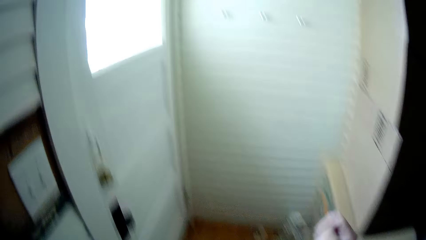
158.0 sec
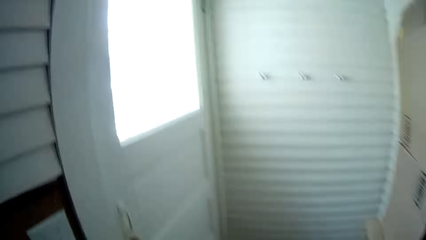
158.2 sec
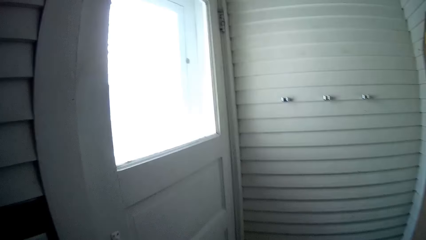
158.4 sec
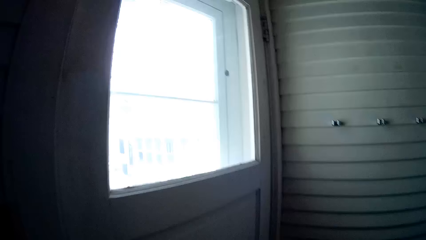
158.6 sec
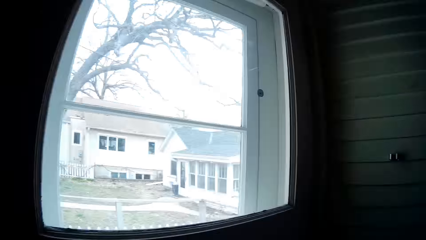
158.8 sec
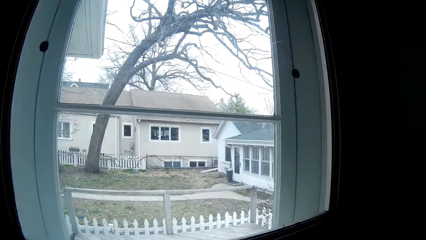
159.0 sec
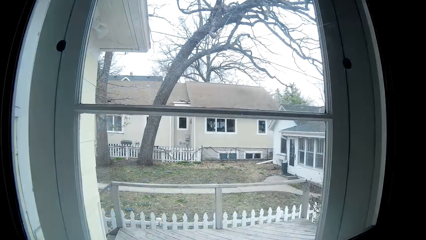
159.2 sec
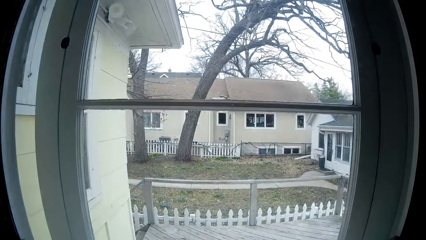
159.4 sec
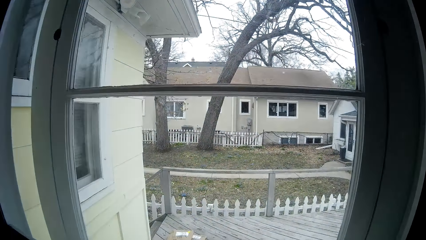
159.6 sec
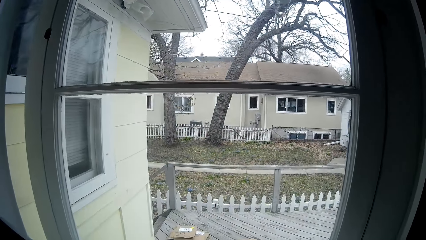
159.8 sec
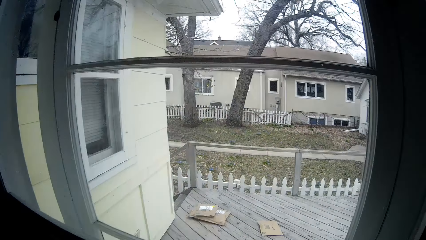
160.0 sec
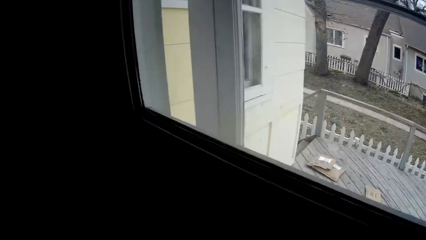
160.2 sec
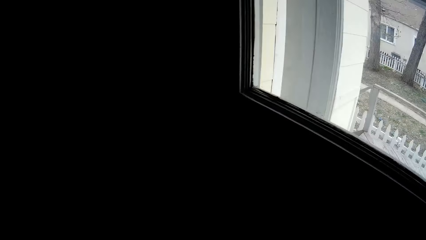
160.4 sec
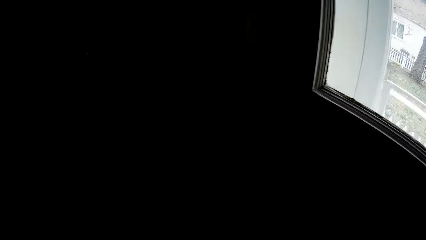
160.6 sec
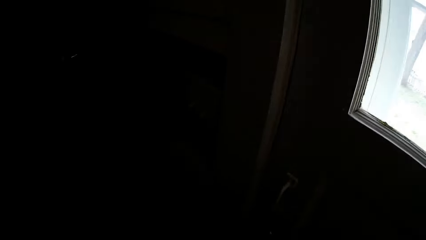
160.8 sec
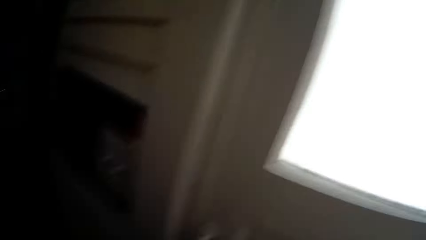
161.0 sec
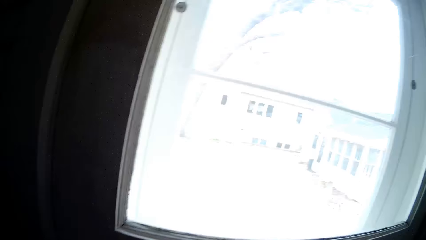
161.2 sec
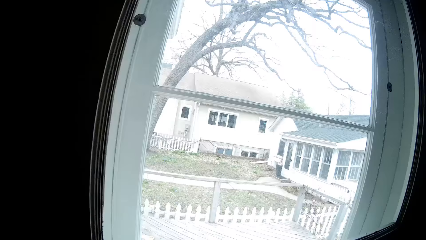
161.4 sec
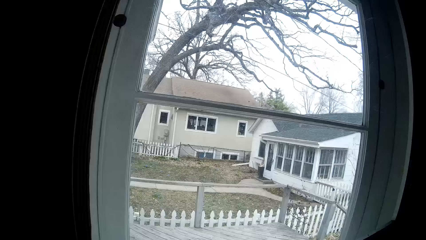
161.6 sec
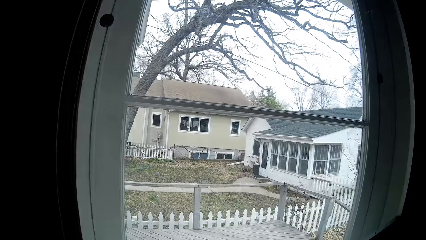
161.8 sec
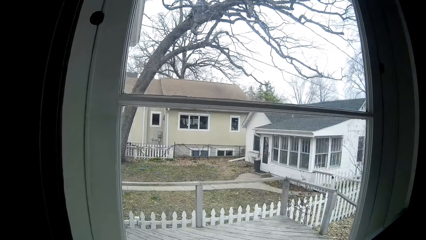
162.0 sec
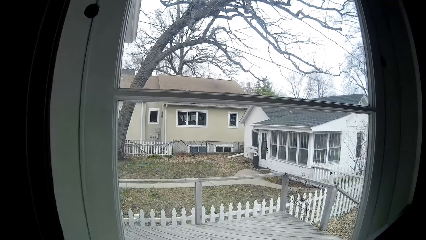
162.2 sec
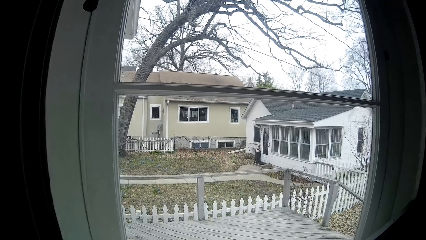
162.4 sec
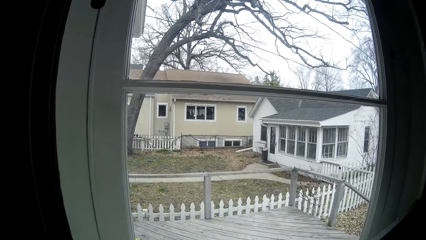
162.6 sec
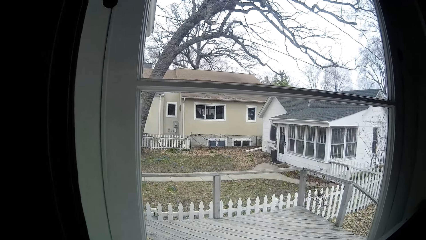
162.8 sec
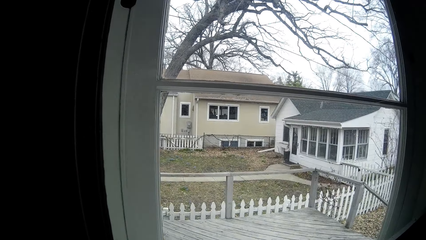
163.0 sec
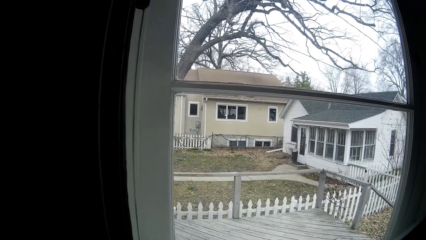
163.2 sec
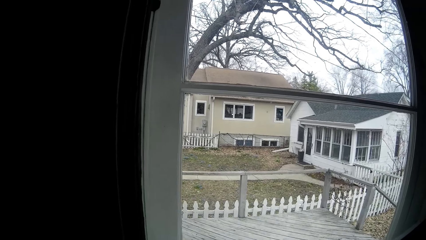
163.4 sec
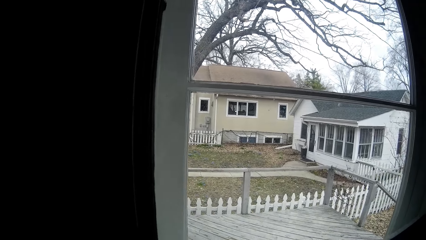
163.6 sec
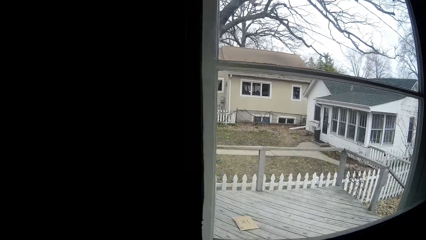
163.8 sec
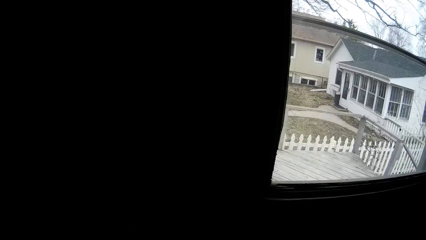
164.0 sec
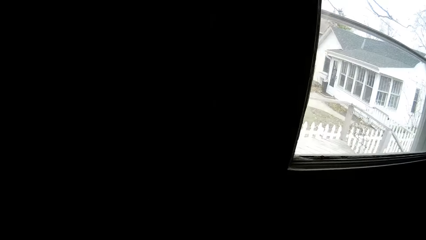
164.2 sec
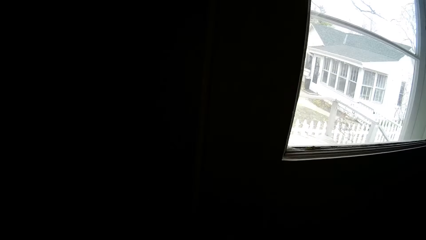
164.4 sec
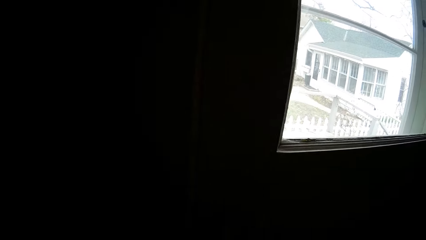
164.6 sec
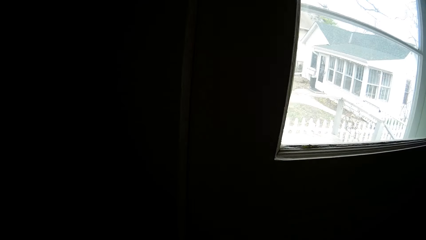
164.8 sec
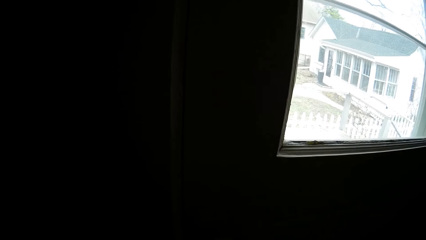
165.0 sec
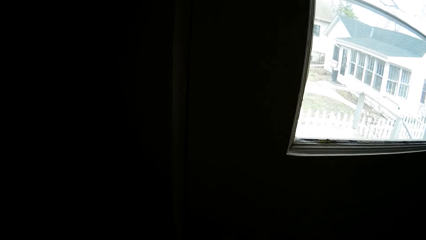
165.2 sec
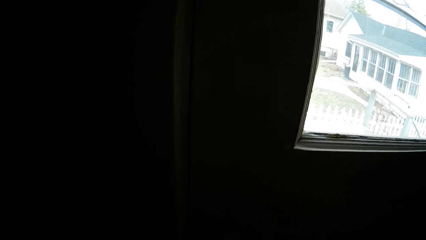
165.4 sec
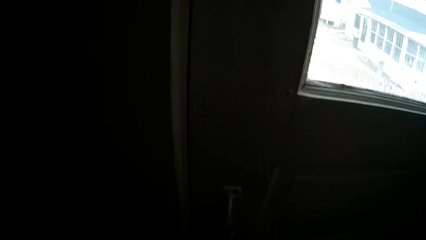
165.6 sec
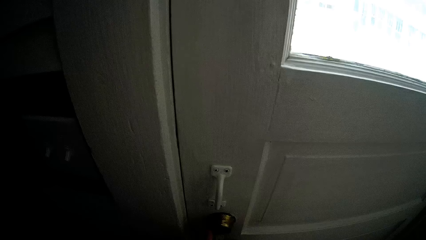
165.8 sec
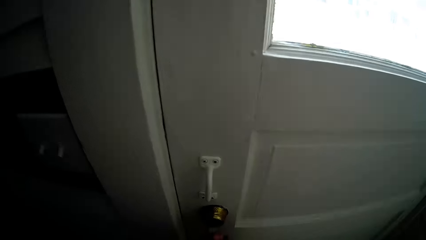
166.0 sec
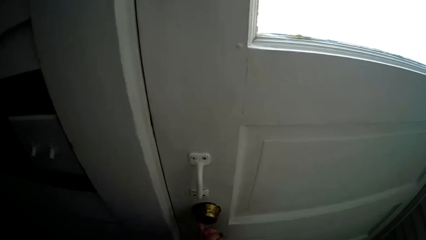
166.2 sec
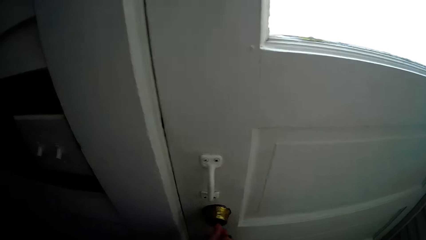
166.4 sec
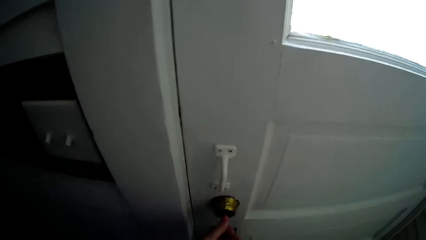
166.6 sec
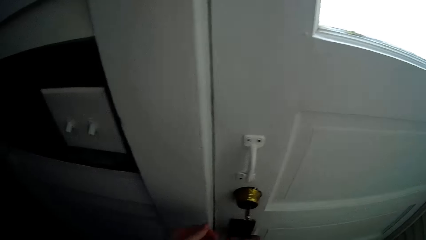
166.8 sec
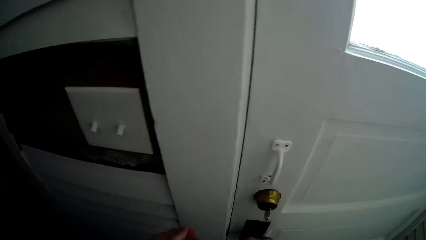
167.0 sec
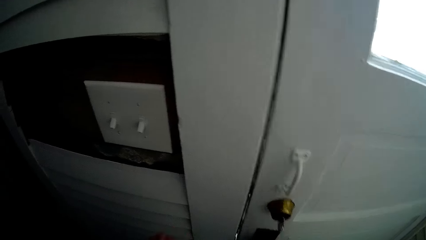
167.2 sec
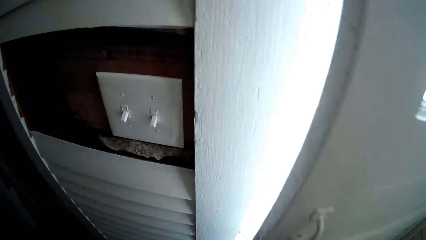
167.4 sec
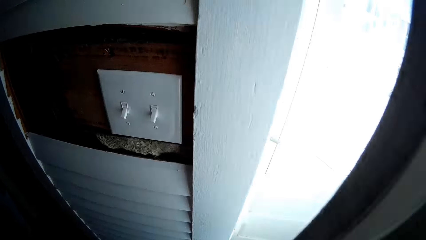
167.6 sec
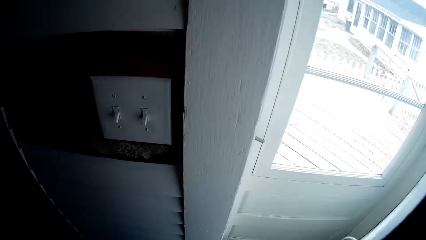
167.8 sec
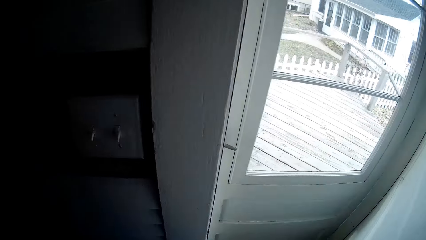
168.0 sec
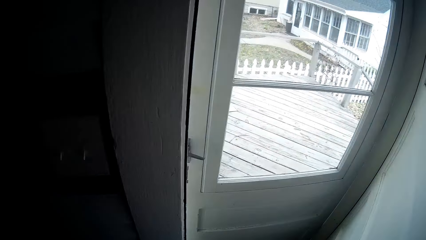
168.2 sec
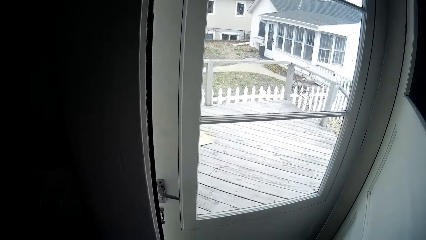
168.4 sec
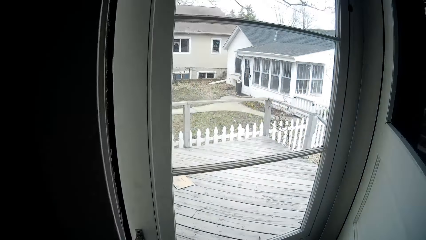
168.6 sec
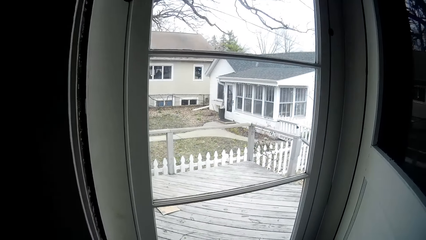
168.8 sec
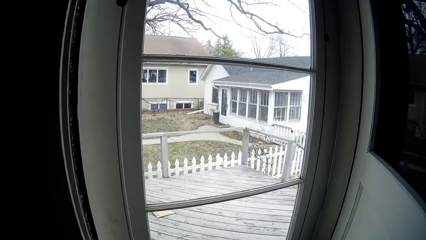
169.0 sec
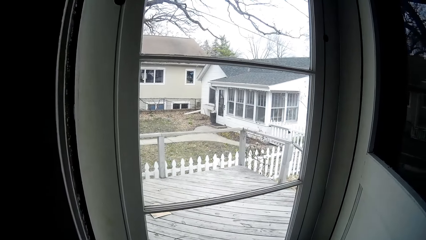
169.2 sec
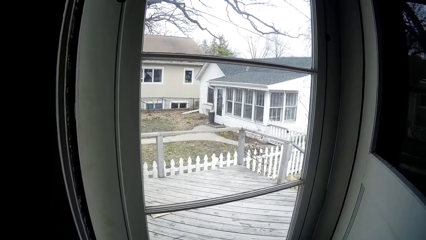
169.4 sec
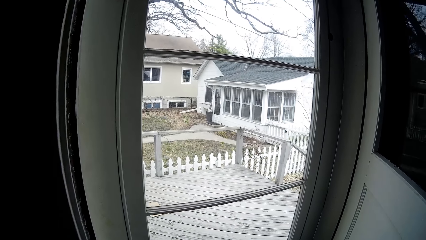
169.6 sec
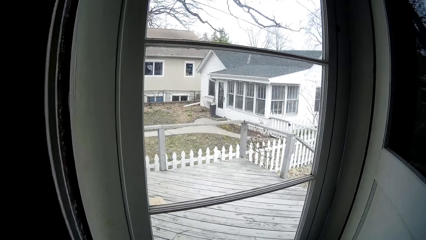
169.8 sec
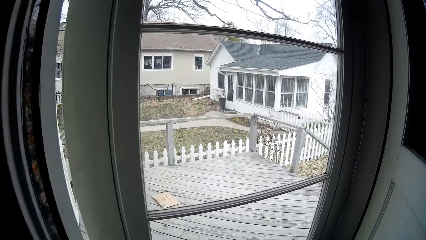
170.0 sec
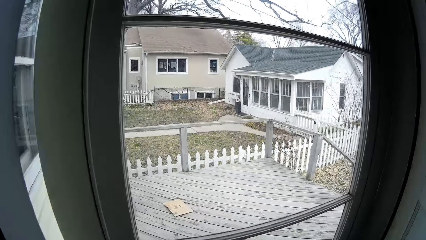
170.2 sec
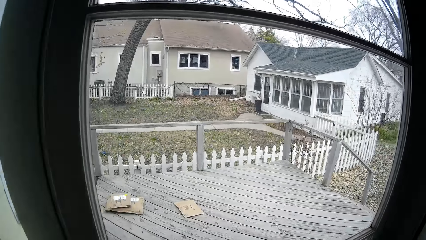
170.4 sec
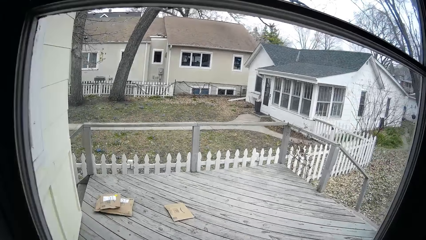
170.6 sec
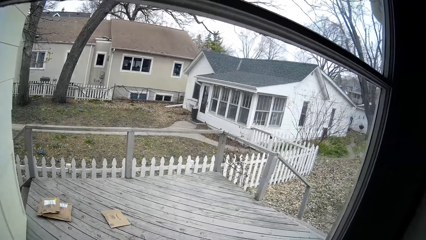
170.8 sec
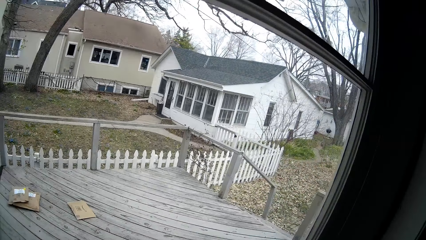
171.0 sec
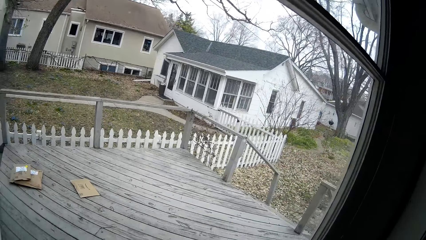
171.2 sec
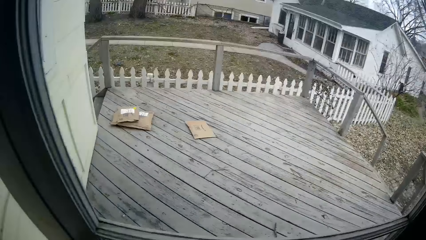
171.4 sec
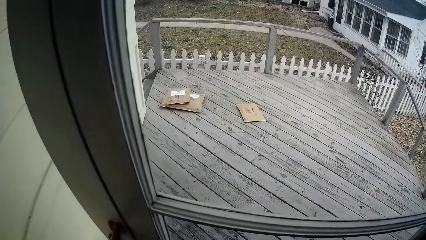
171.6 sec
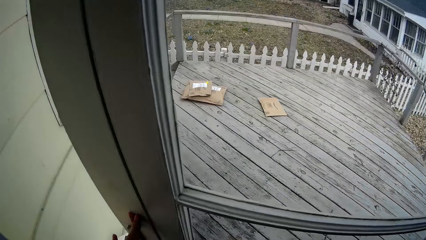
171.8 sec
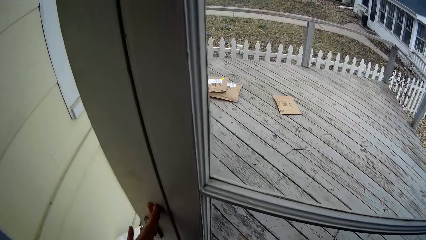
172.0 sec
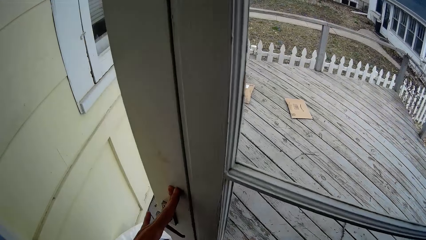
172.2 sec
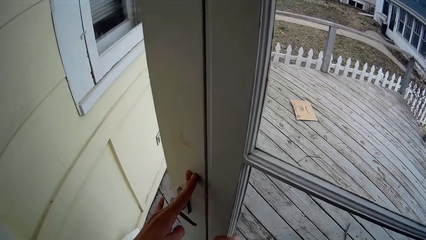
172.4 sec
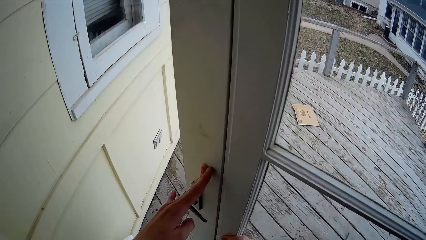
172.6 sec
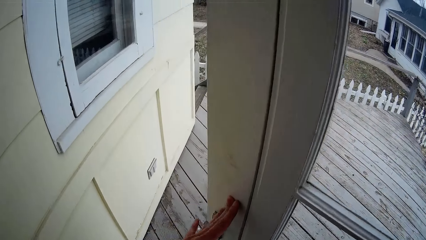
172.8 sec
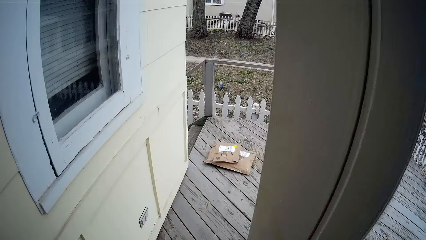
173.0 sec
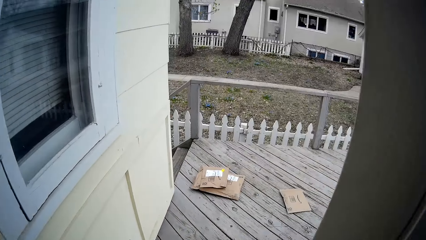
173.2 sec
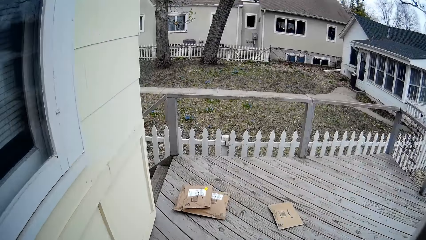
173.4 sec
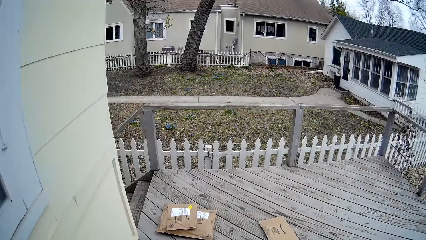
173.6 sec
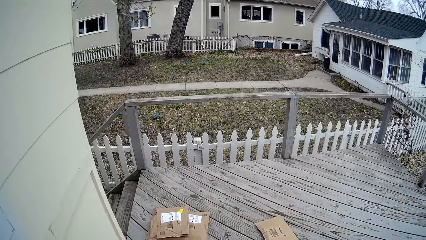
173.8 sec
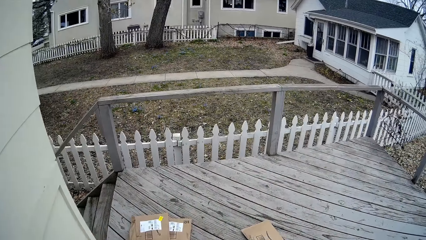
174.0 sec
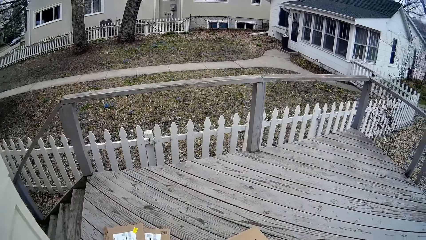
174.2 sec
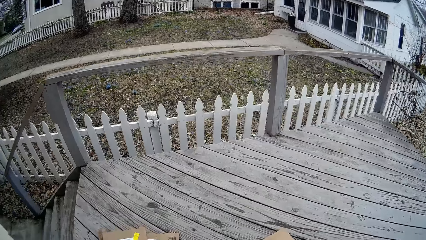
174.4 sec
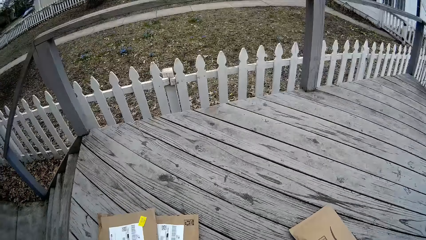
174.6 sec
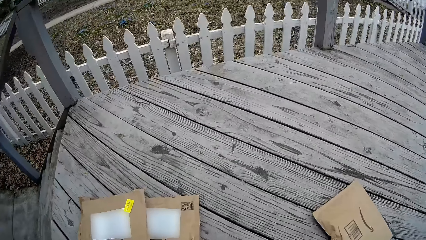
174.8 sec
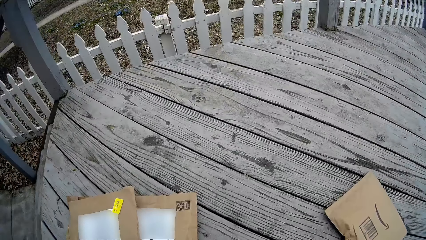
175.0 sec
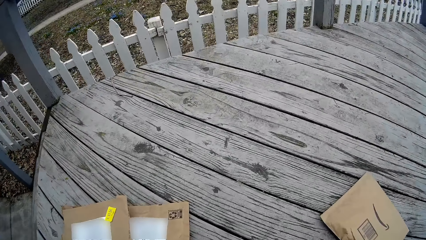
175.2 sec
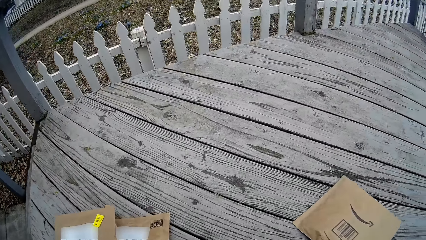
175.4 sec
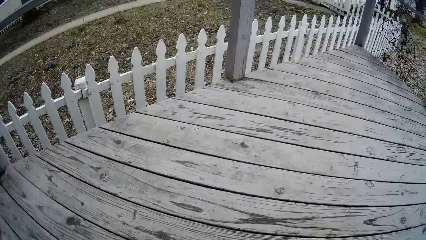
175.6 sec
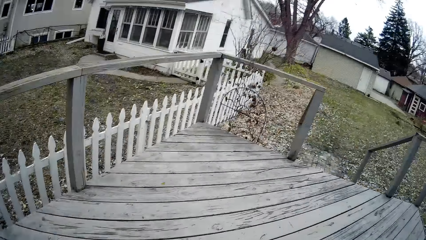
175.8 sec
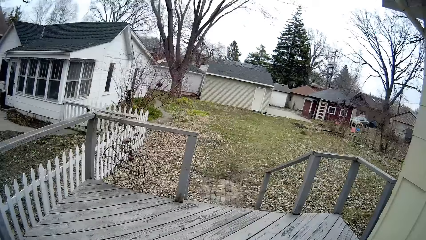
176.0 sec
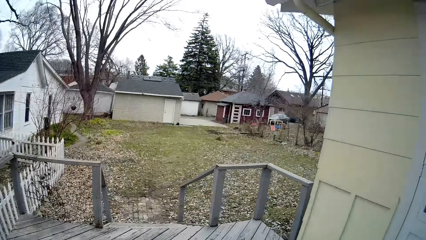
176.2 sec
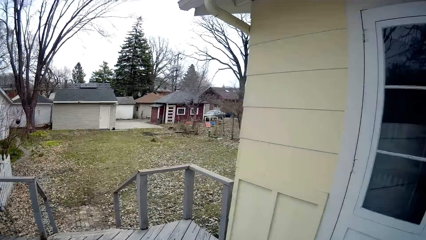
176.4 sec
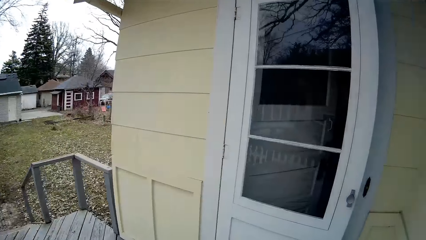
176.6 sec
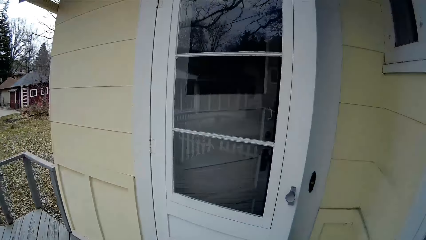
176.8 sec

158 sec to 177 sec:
The camera wearer lifts her right hand. She looks outside the door window. She turns the key in the door. She opens an inner door with her right hand. She looks outside the door window. She pushes an outer door open with her left hand. She walks outside the house. She picks up parcels from the ground with both hands.
